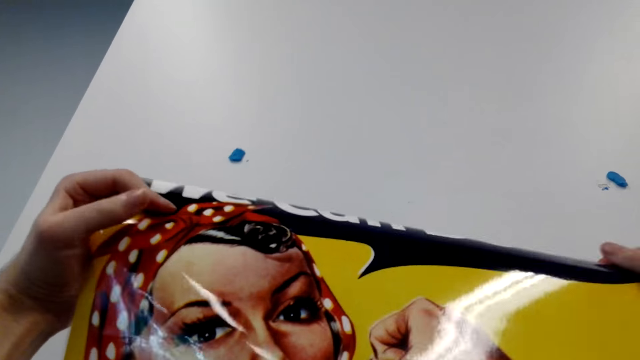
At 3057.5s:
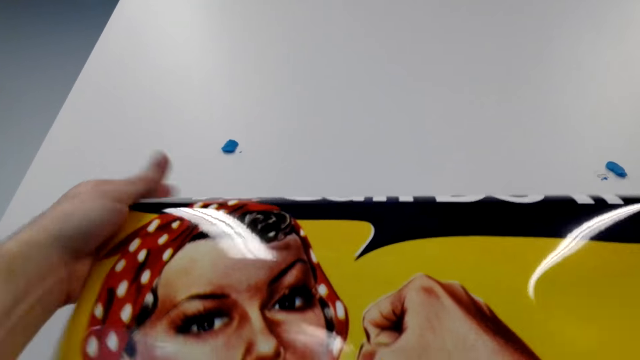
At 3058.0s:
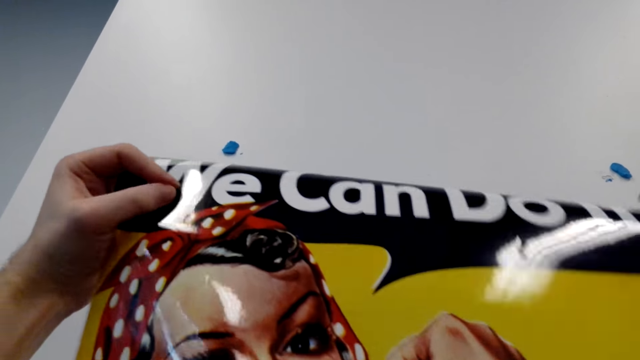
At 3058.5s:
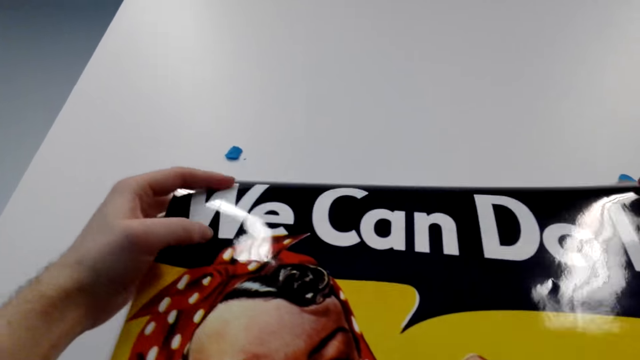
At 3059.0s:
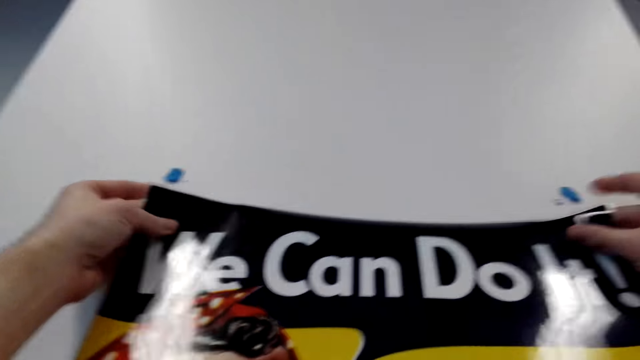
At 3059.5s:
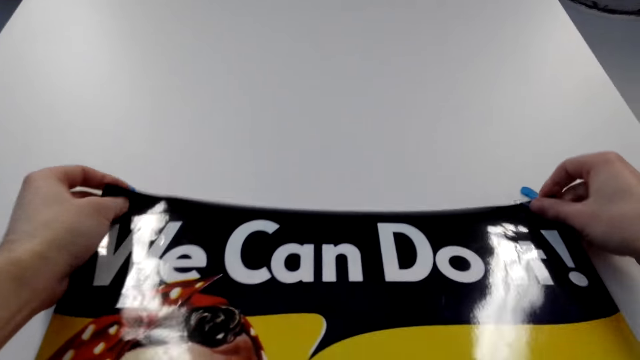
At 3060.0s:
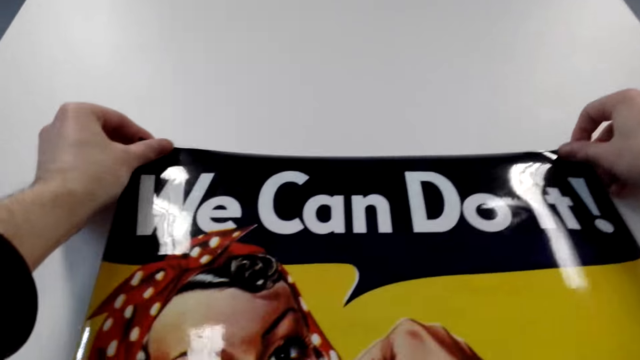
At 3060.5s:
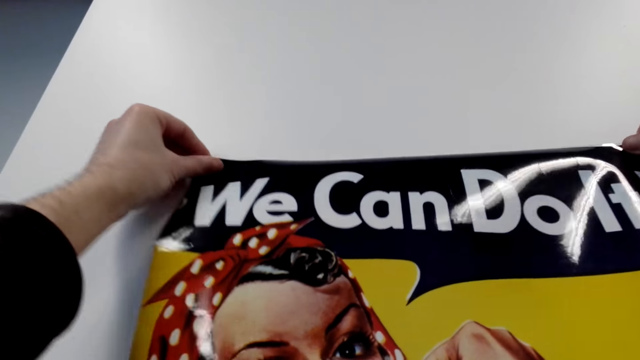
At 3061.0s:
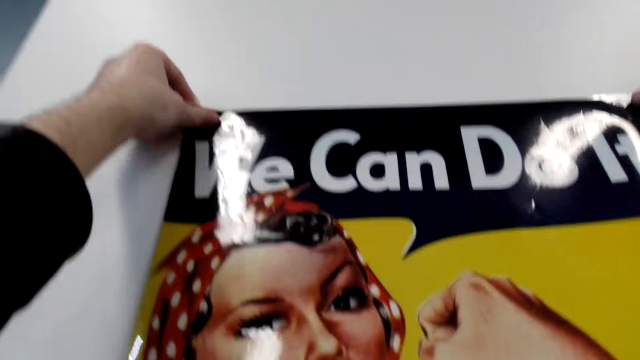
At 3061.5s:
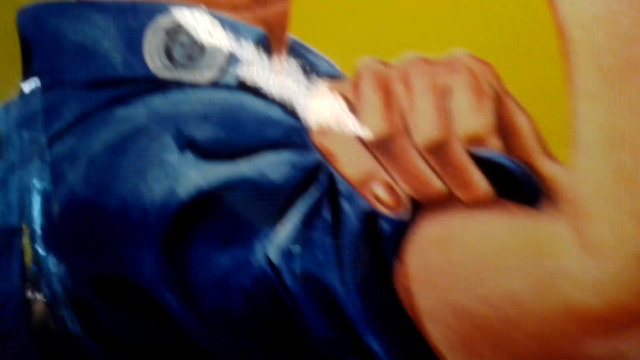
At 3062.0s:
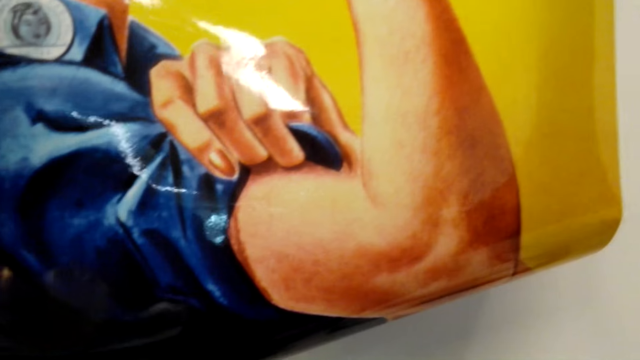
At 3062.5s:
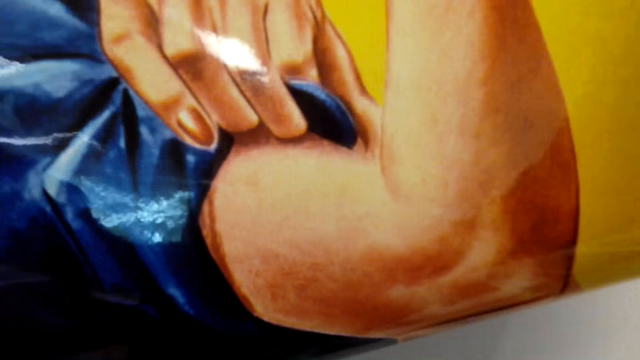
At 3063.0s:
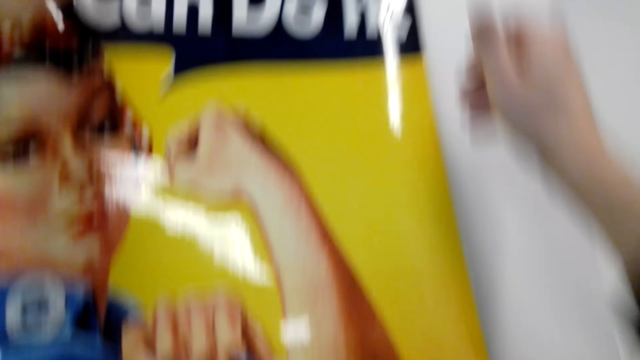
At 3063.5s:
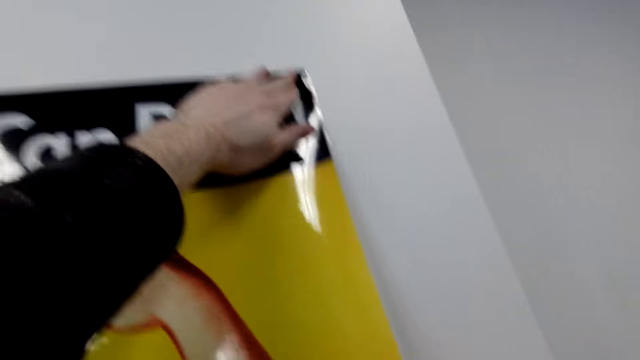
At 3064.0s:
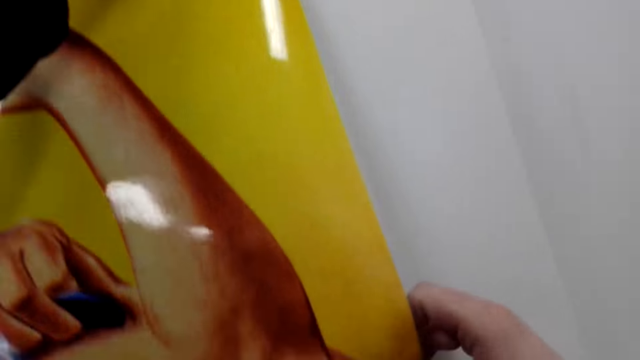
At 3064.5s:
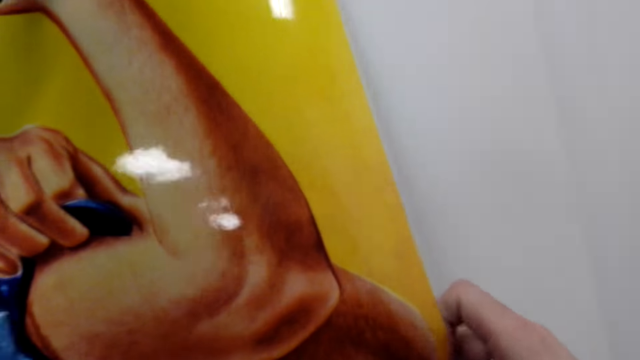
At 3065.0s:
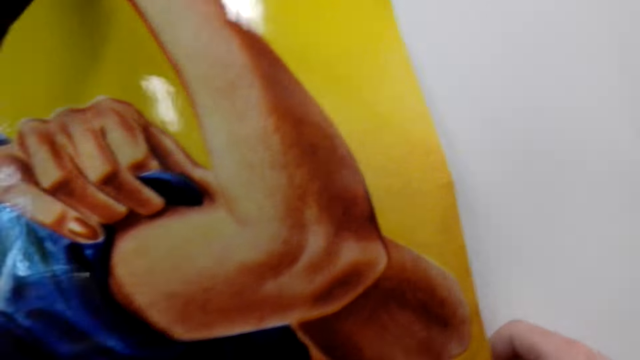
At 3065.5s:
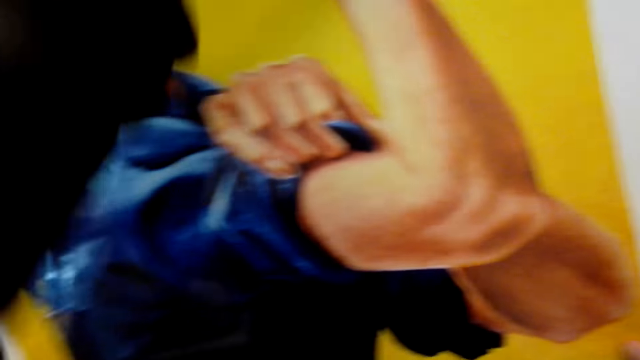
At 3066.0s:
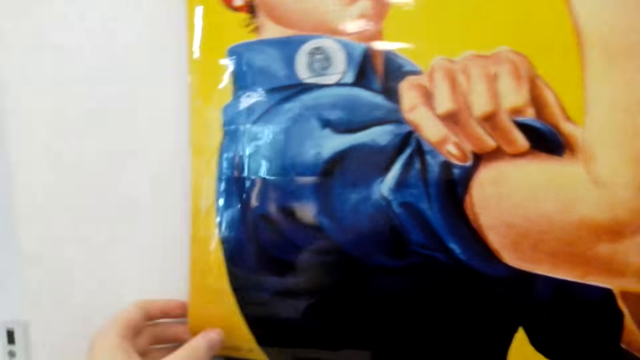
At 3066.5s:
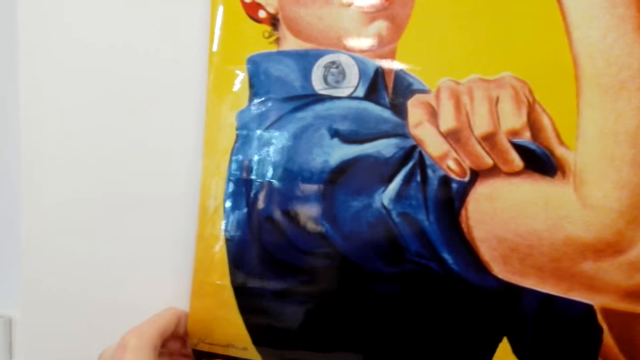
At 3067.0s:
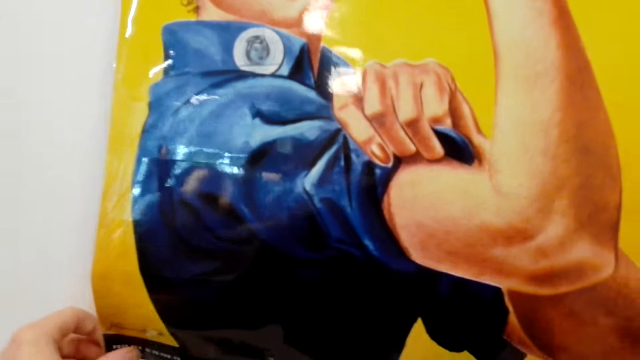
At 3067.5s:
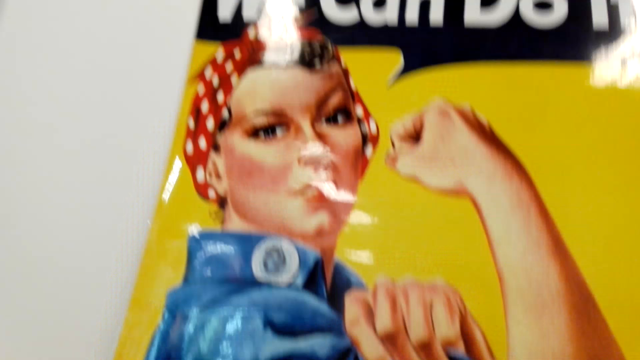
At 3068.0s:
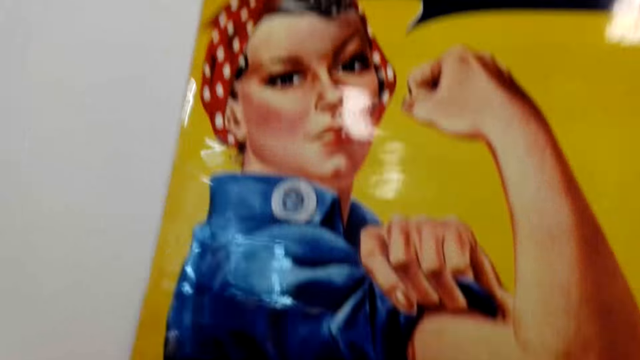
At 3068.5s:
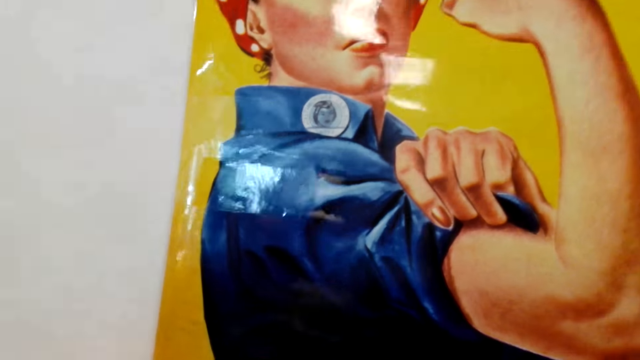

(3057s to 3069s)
The camera wearer sticks the printed picture on the wall.

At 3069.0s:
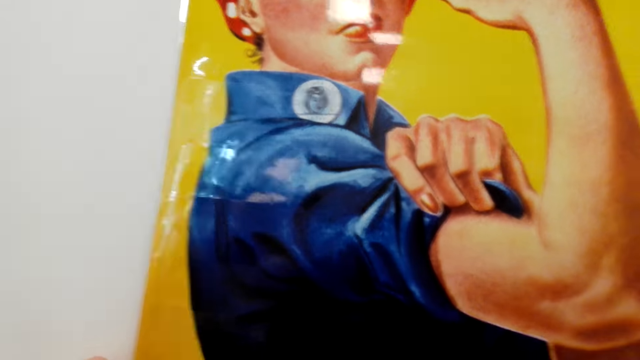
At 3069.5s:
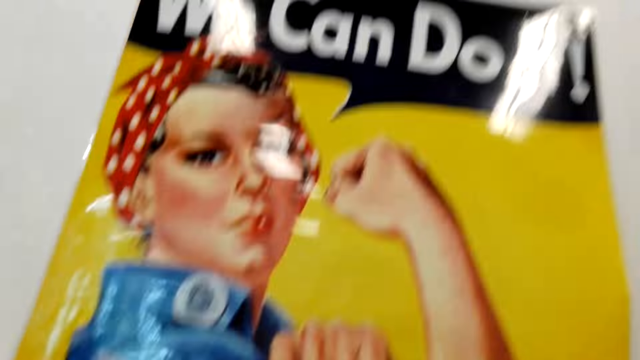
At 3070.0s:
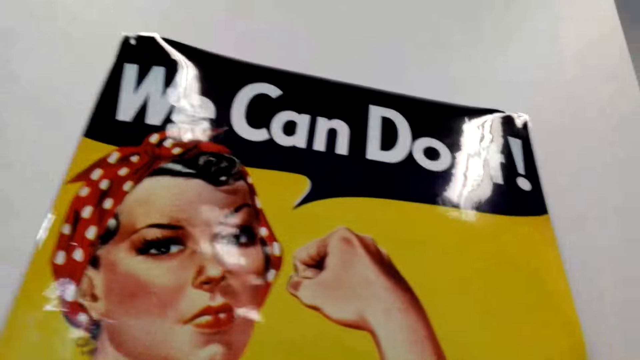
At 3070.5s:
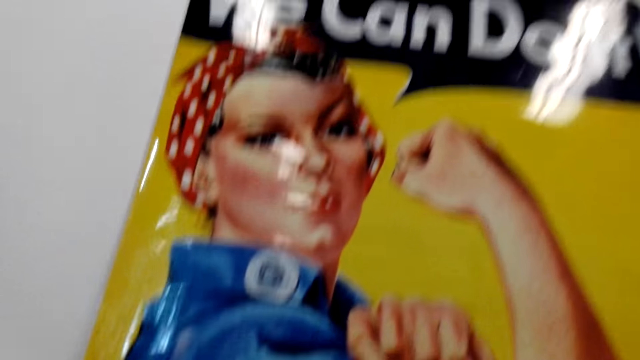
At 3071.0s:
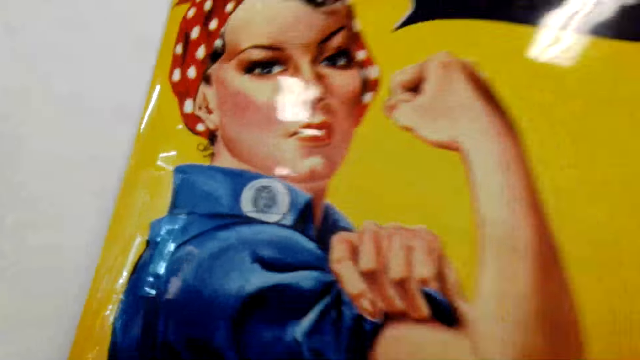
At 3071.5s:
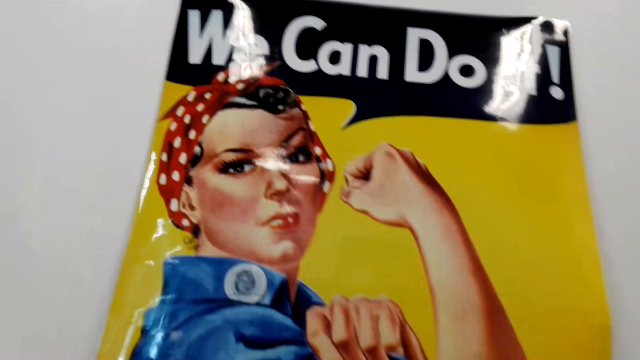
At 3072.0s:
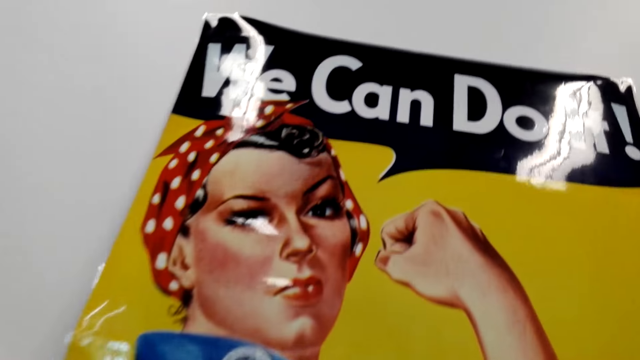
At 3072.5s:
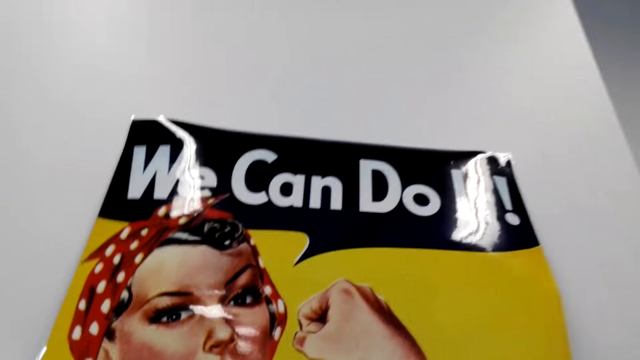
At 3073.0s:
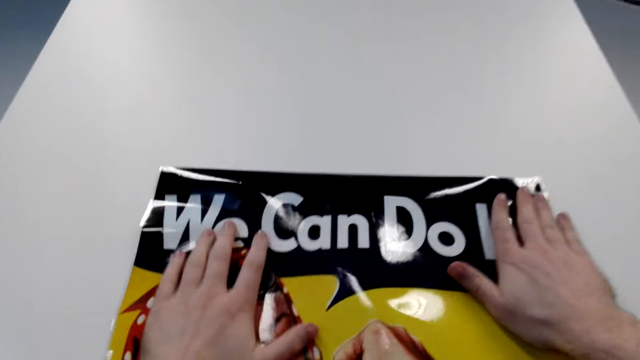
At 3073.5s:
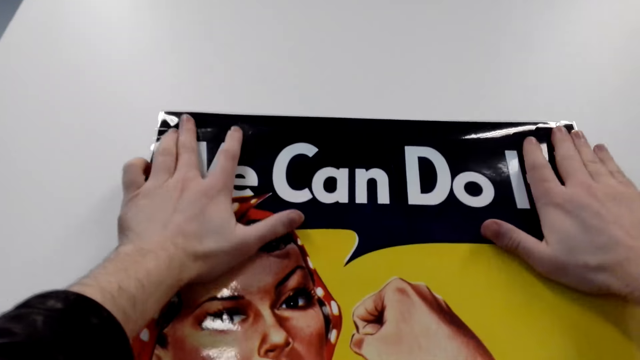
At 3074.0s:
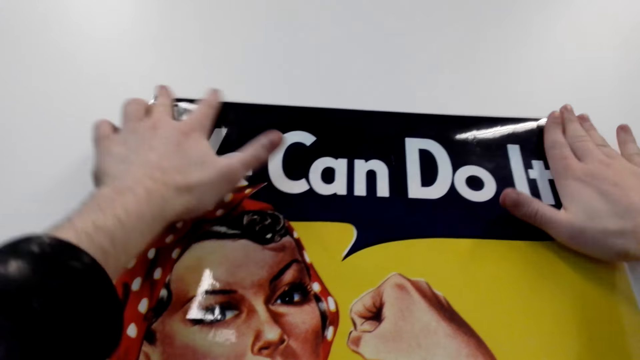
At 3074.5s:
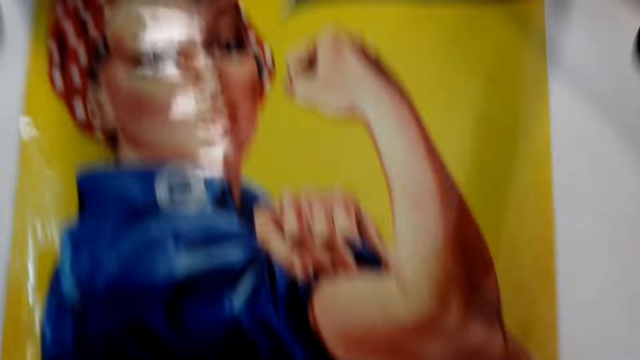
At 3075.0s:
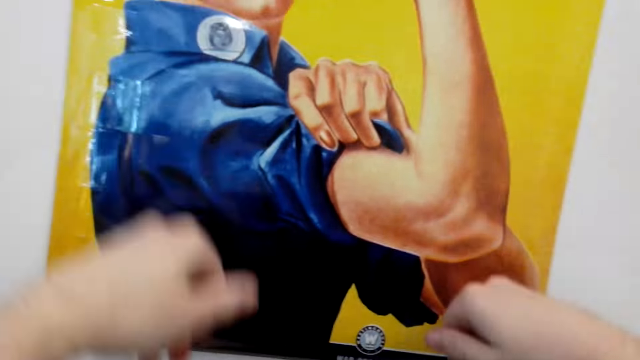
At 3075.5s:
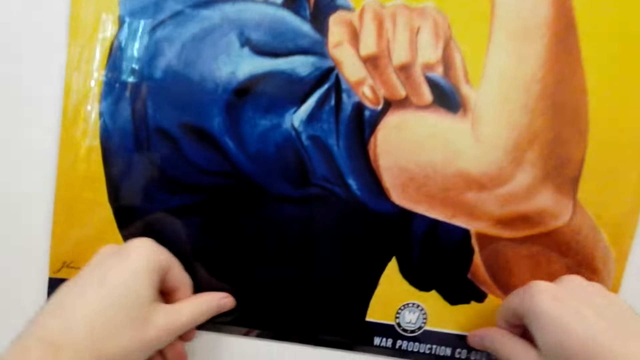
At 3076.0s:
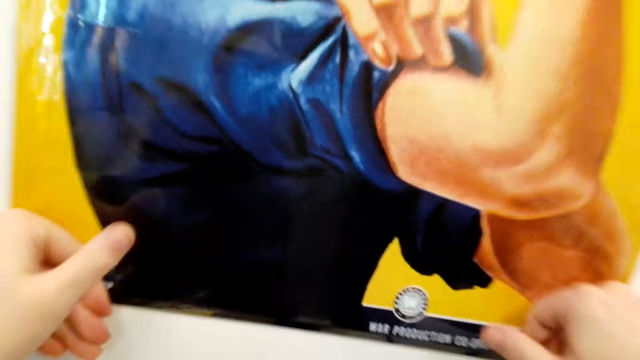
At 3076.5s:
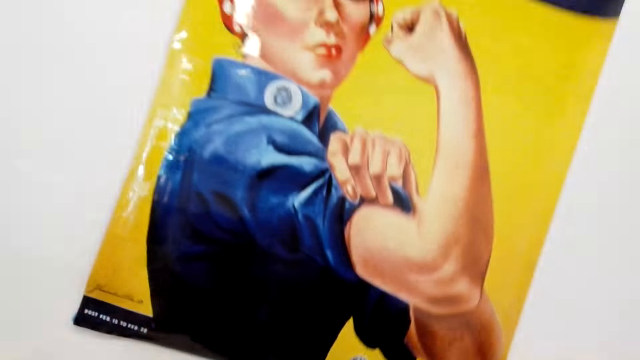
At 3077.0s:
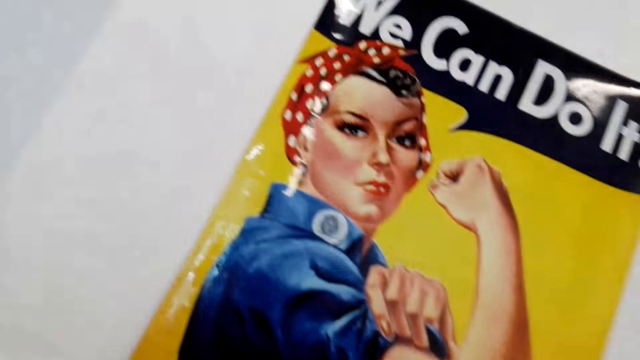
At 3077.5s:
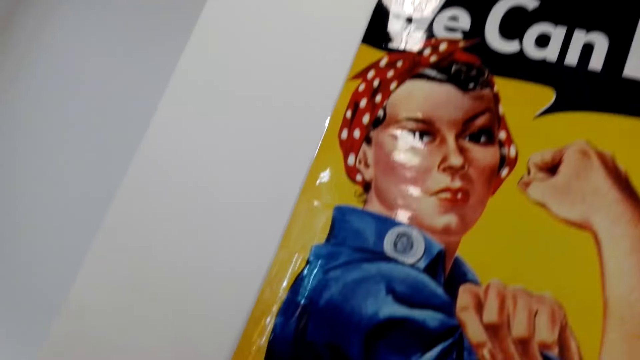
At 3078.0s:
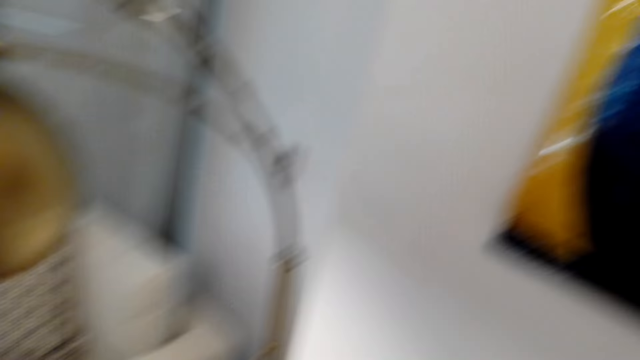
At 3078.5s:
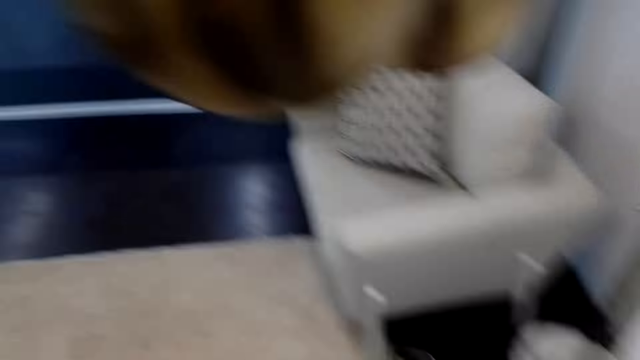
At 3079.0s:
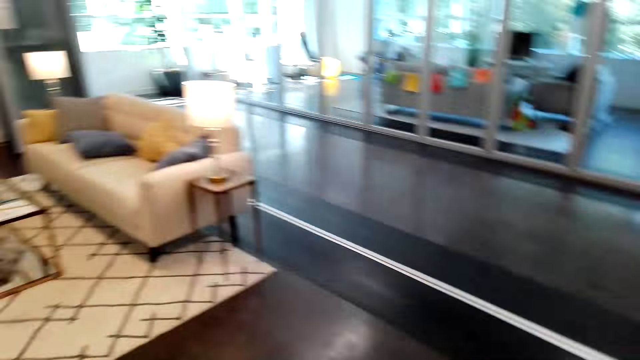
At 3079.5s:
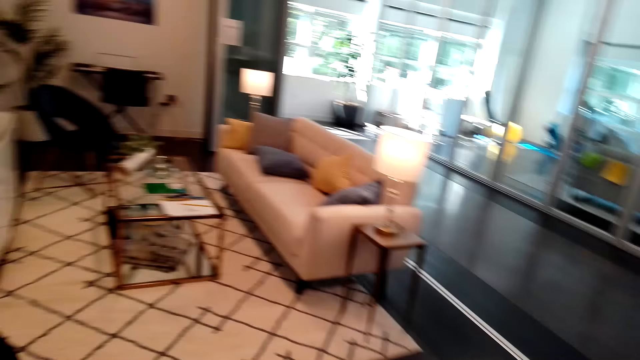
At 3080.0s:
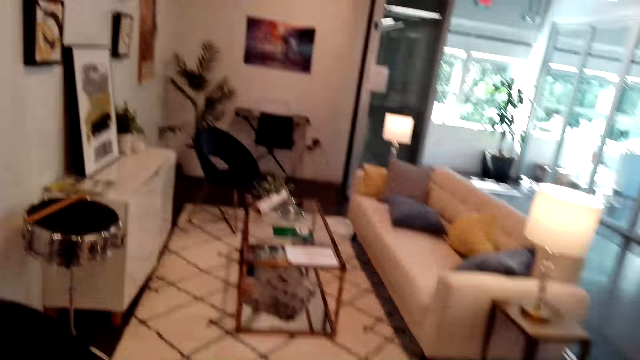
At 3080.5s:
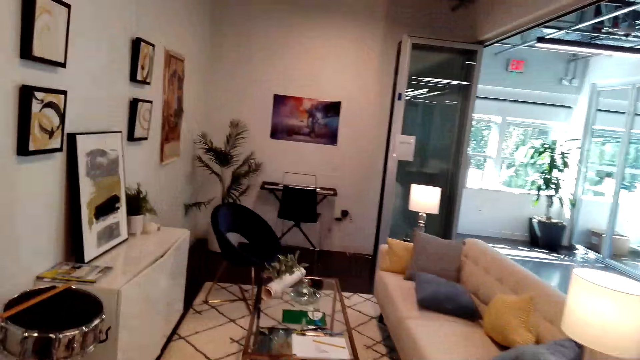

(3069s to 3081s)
The camera wearer walks around the house.
